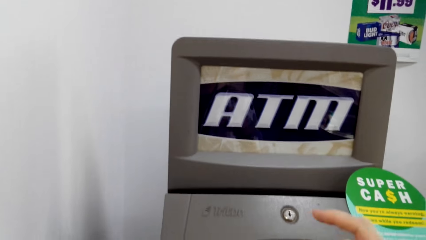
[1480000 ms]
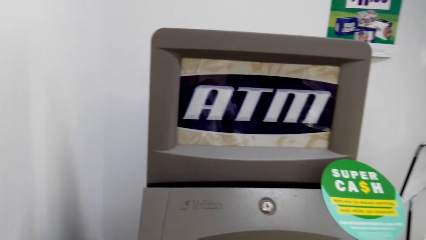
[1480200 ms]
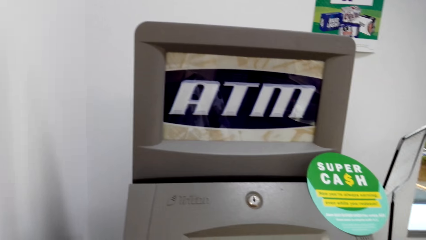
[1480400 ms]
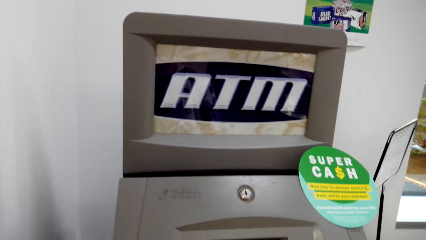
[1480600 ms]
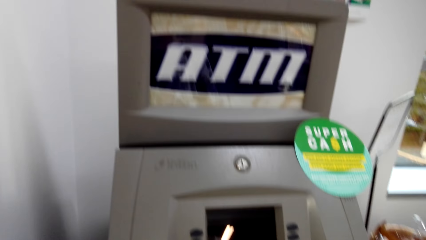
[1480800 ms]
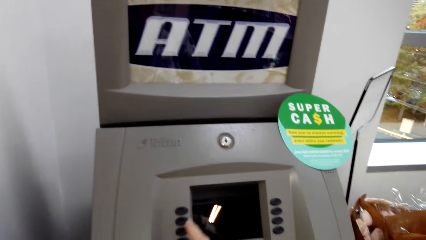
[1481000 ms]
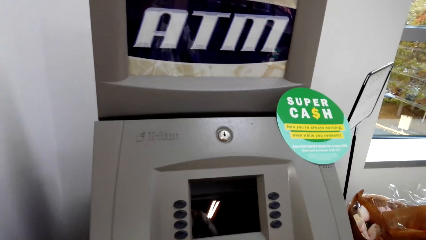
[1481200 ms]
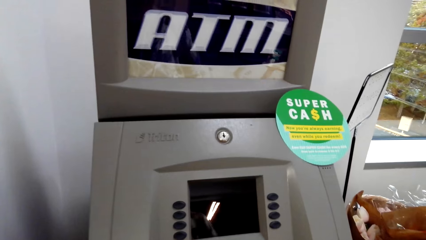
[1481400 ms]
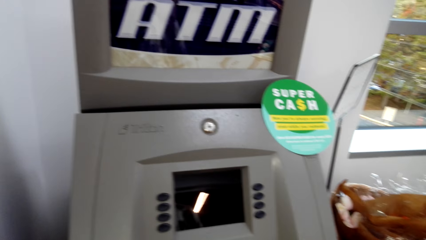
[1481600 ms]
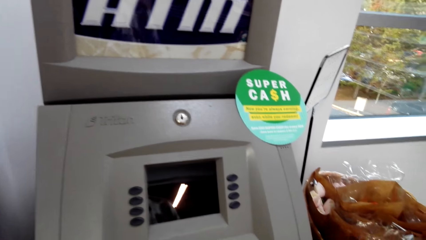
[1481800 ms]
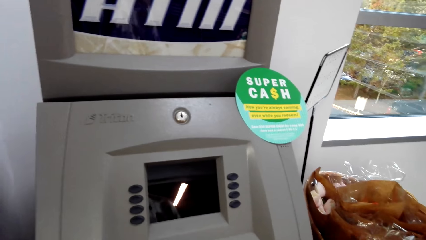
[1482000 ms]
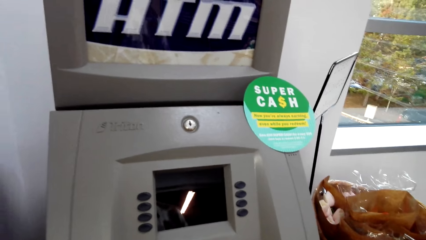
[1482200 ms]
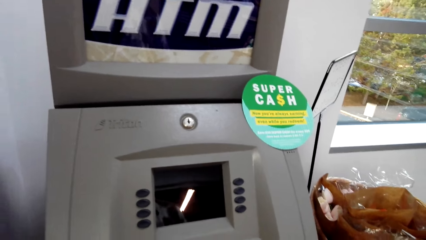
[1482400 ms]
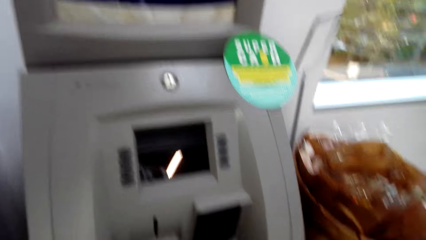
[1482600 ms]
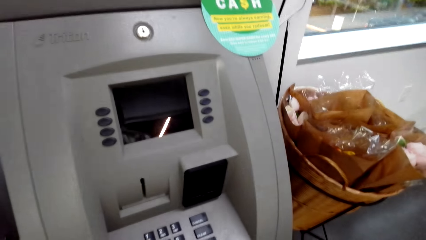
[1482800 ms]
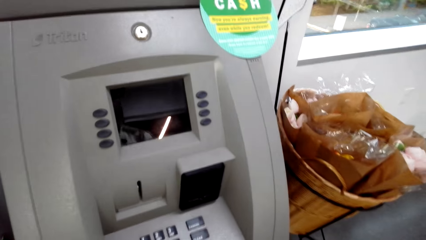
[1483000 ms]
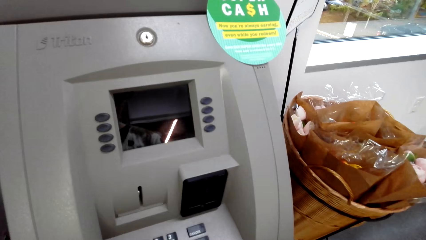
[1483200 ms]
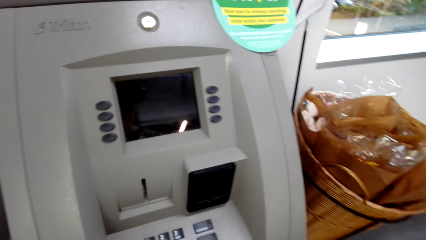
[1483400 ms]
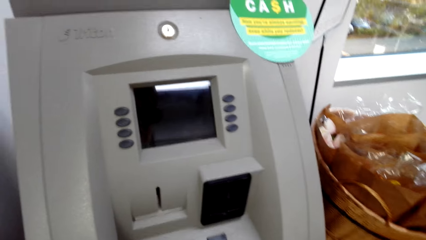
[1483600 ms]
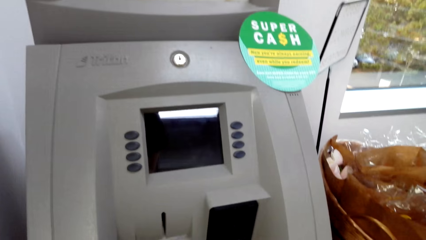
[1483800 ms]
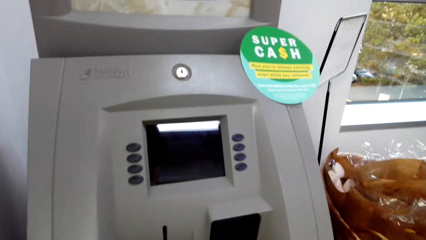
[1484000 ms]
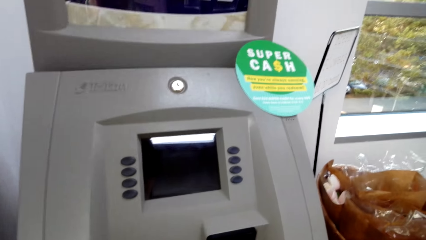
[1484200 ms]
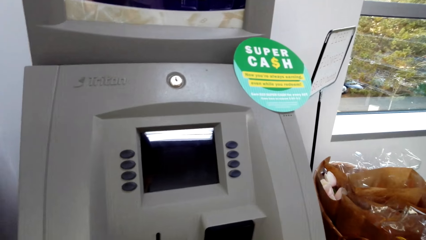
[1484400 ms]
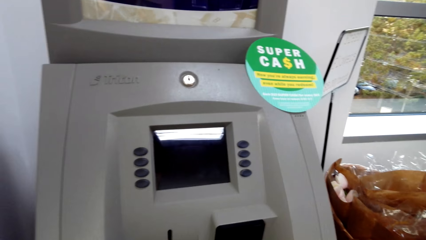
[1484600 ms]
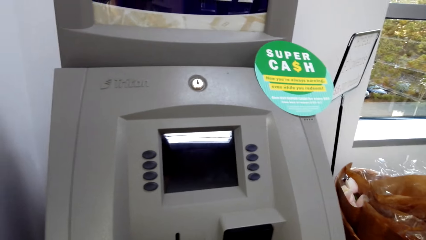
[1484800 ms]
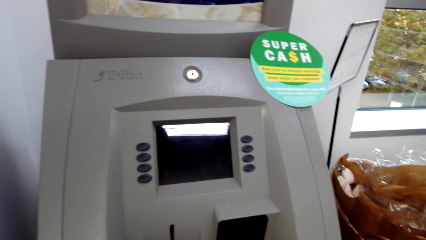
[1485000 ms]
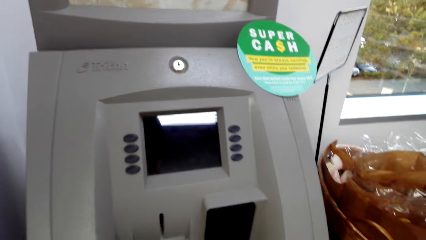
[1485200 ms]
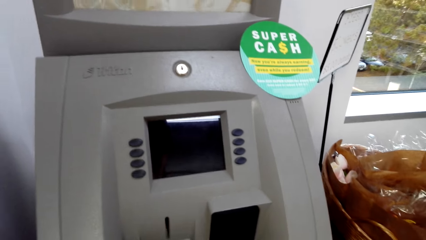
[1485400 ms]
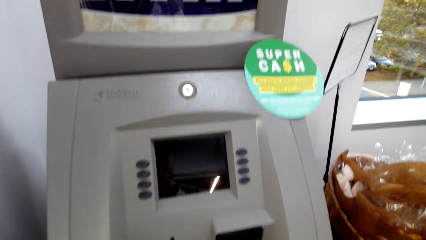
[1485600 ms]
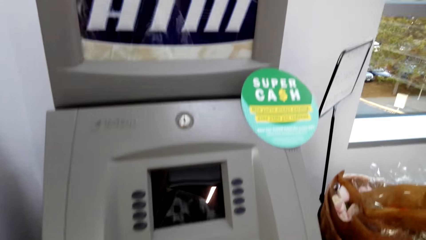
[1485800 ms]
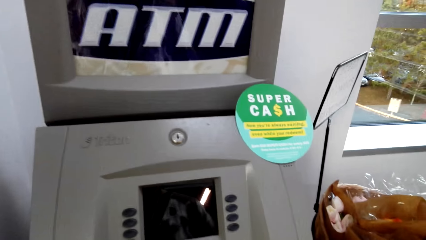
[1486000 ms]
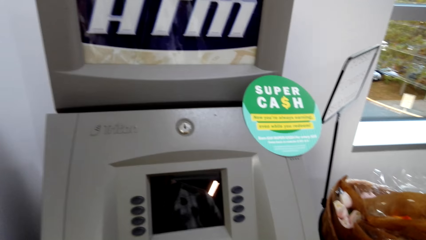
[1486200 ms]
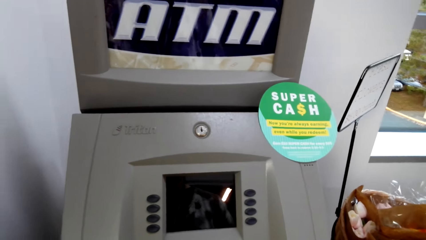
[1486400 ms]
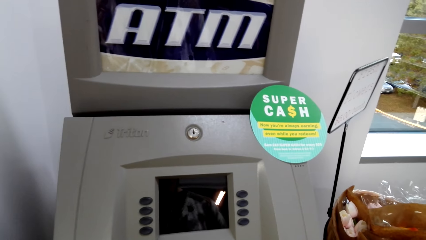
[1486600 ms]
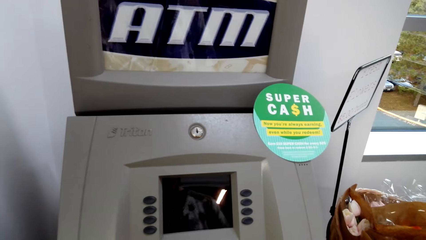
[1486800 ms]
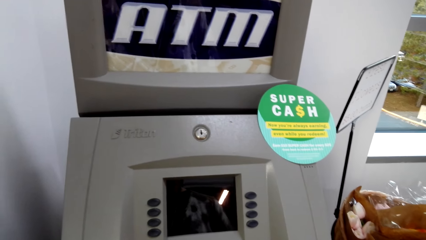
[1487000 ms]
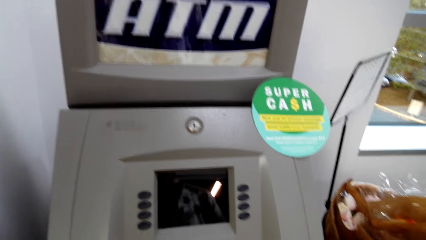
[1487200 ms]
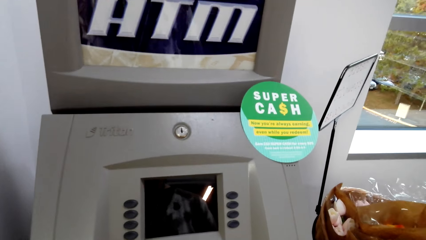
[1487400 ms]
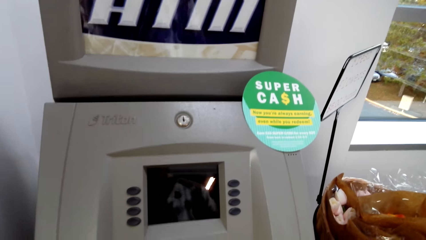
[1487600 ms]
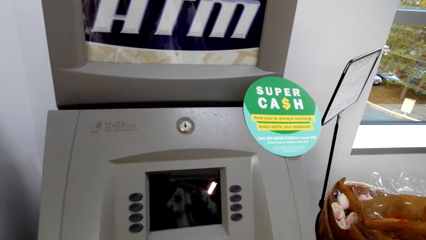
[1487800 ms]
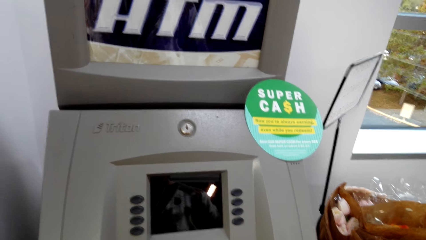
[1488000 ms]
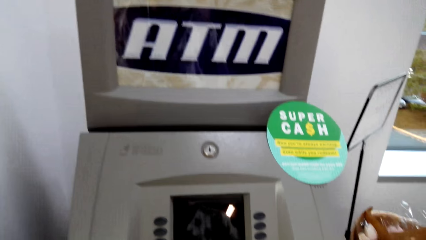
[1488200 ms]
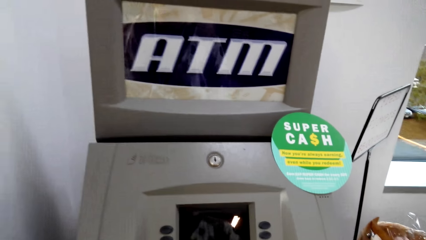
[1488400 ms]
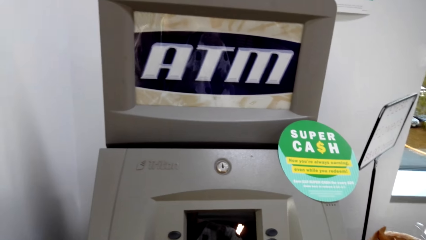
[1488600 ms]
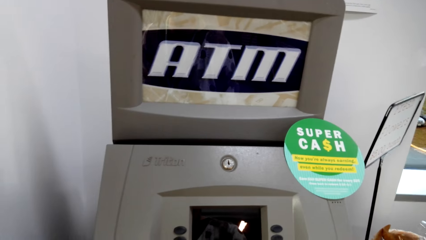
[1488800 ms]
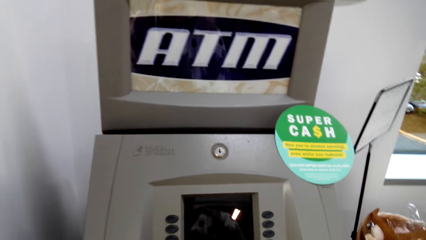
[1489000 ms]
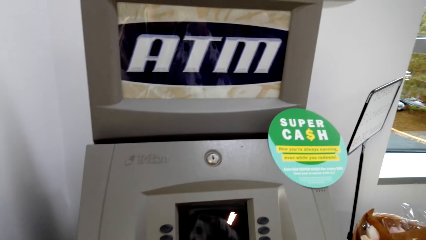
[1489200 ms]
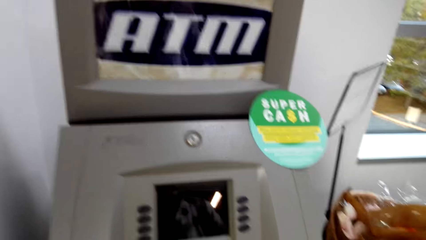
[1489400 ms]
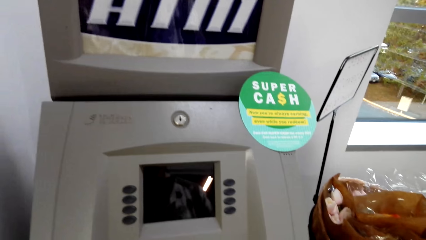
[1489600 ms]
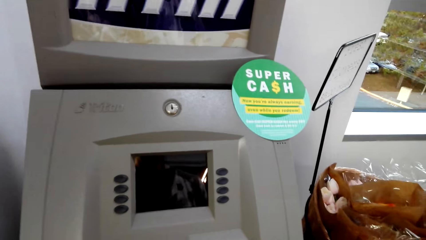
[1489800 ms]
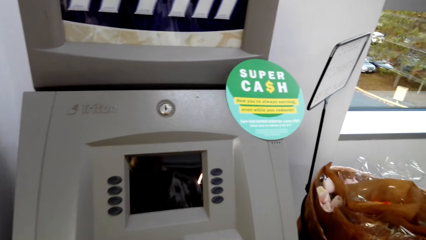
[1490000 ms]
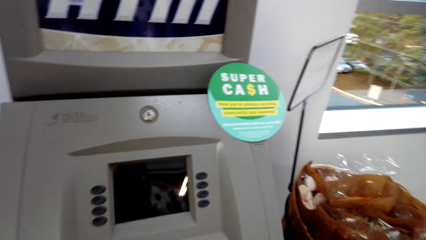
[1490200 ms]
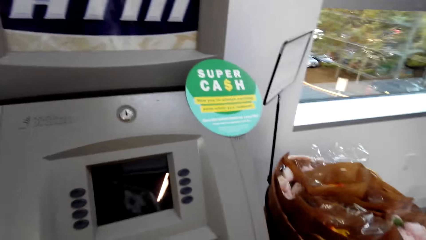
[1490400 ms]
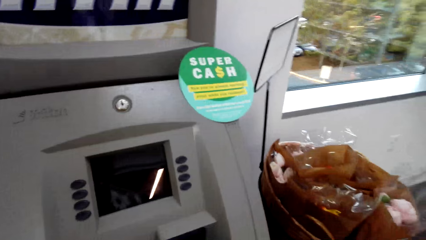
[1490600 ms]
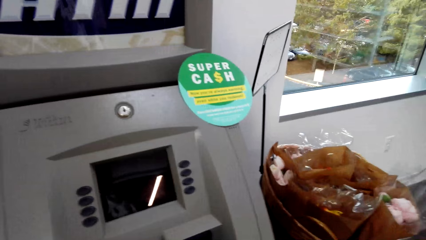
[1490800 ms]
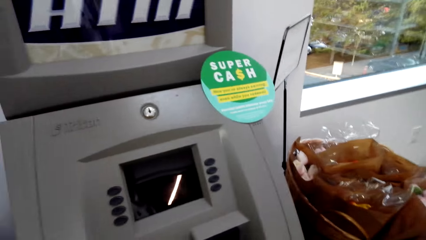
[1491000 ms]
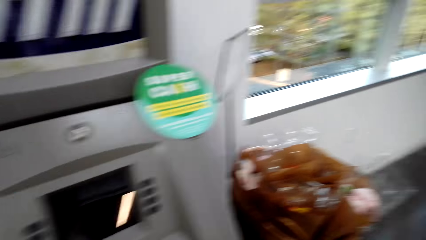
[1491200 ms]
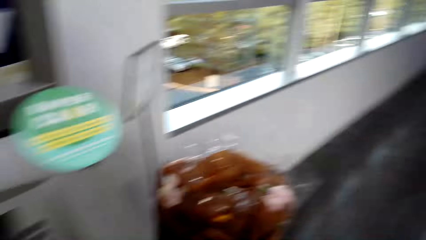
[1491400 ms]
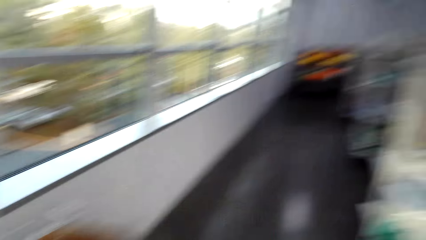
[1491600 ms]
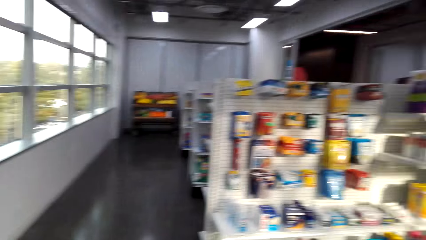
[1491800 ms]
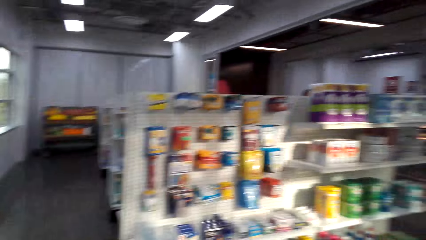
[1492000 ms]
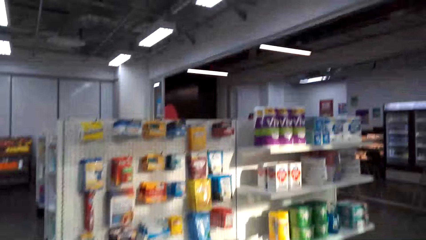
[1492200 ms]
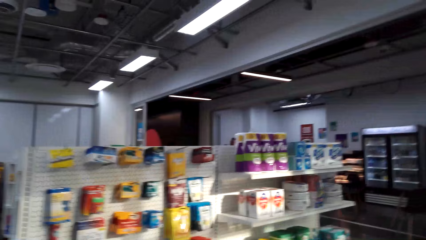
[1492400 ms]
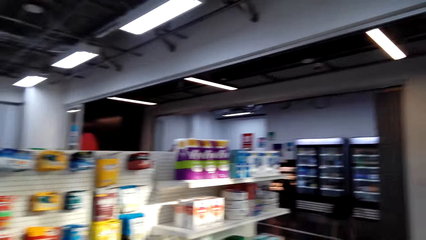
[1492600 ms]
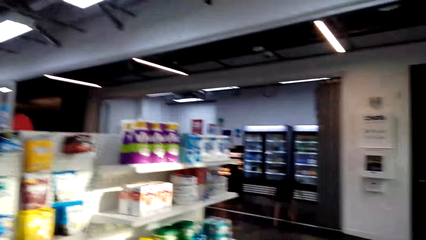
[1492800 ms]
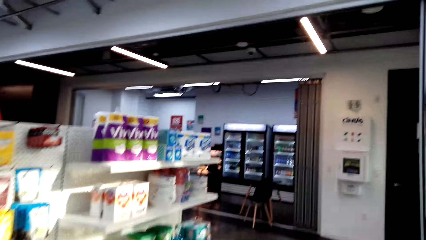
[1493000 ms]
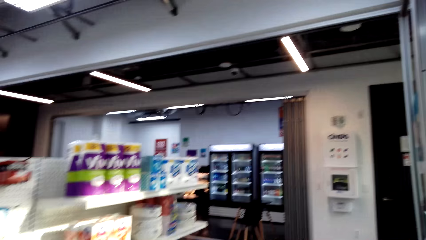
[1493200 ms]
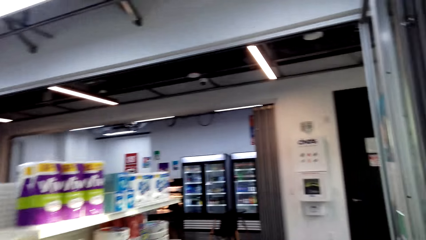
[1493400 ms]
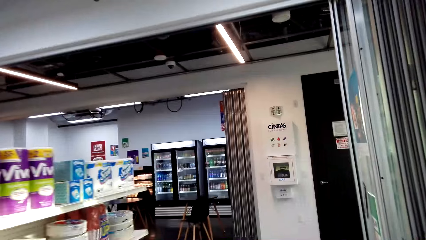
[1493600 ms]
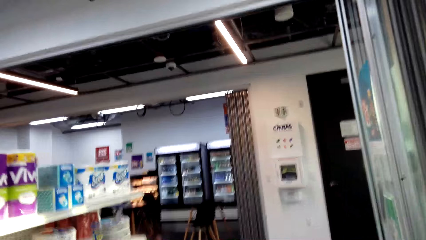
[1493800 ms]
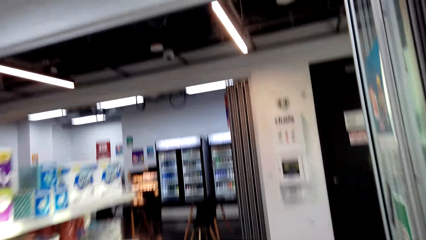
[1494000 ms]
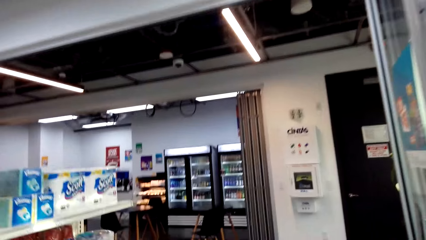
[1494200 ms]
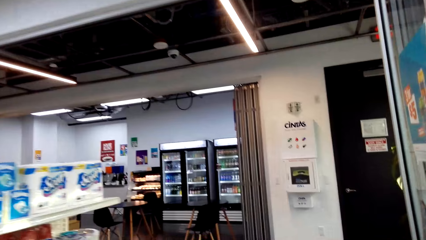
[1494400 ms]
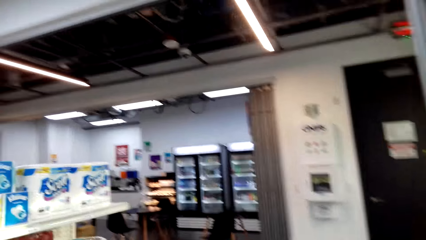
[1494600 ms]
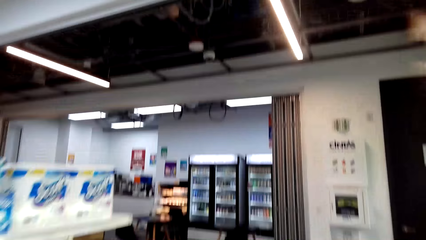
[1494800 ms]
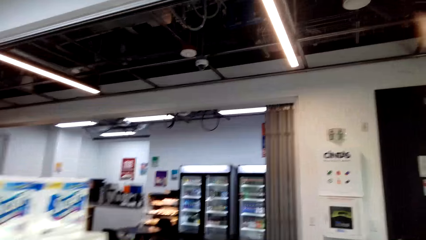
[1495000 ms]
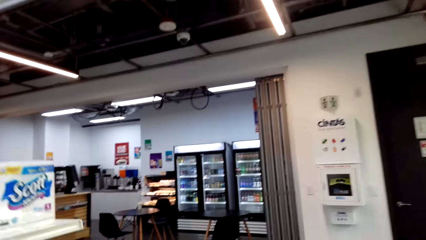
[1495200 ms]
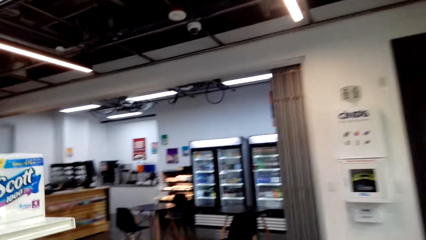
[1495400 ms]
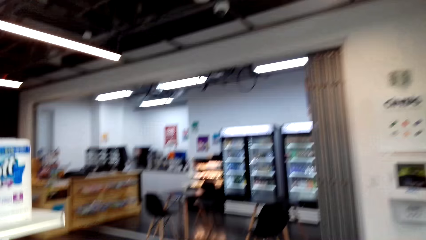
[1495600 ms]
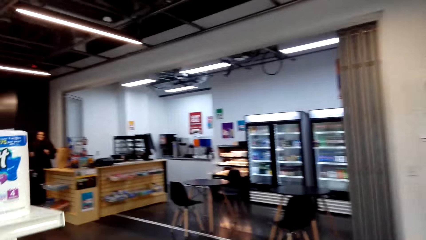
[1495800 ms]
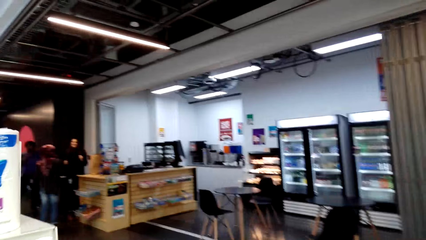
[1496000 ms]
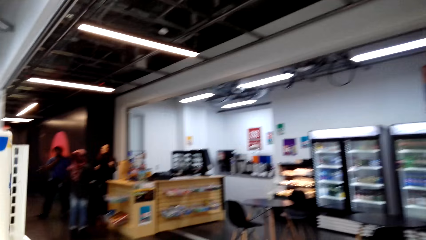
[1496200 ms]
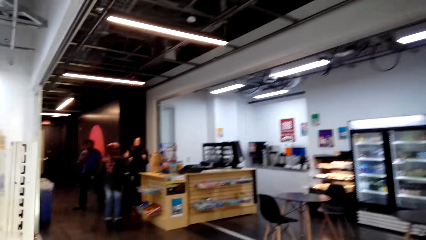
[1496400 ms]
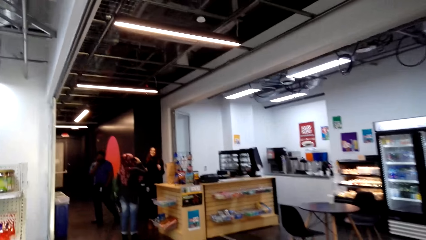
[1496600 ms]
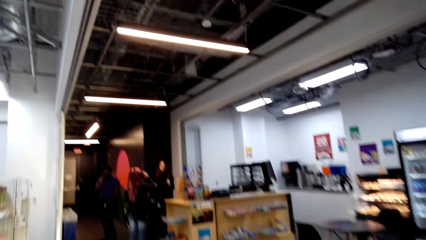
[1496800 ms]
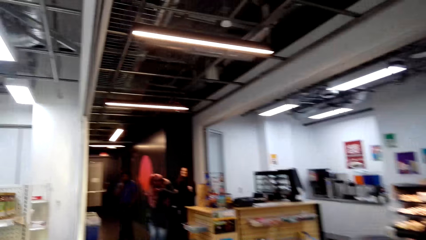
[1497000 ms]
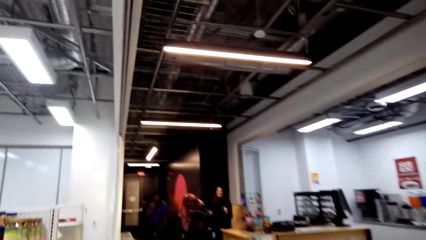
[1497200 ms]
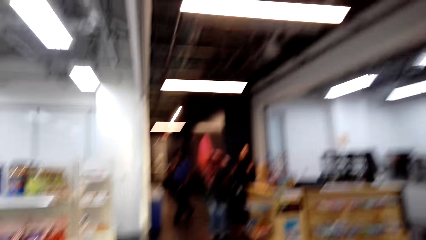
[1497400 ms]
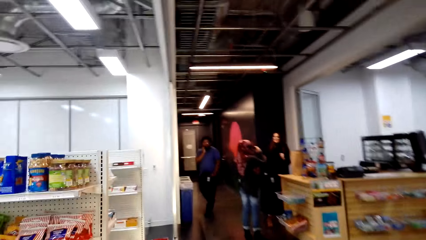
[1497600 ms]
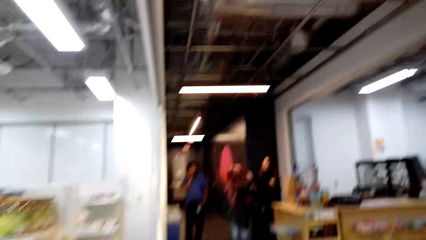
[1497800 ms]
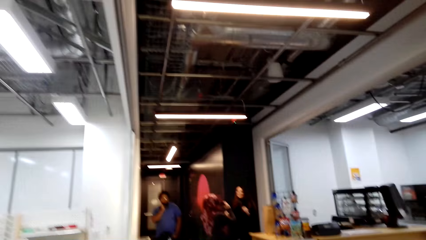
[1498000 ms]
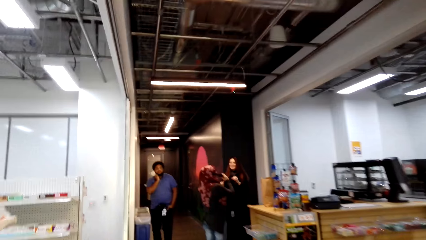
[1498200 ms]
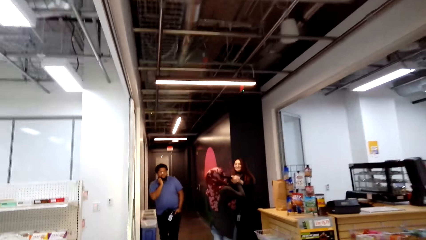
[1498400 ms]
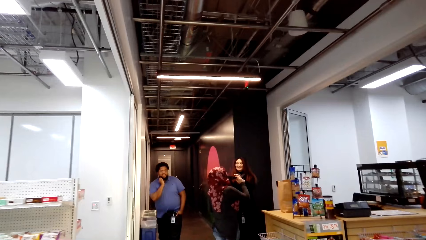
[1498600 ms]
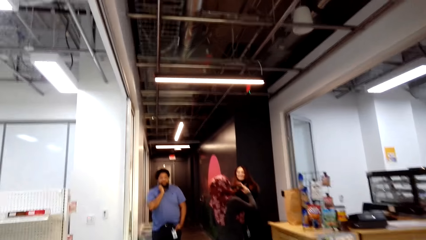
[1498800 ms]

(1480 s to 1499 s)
The camera wearer looks around.
